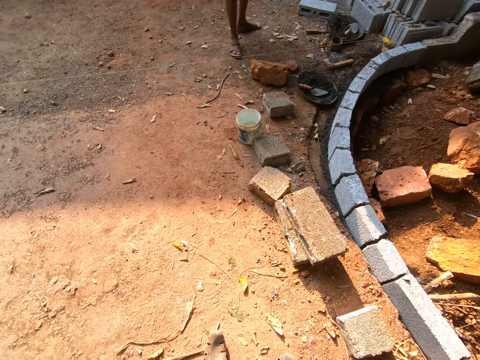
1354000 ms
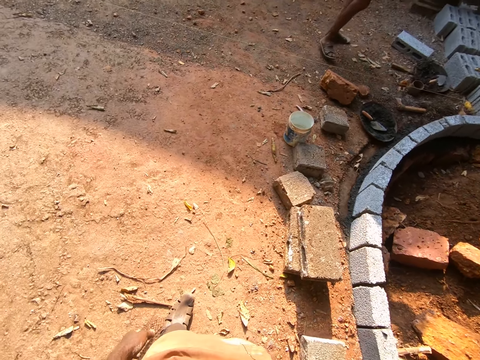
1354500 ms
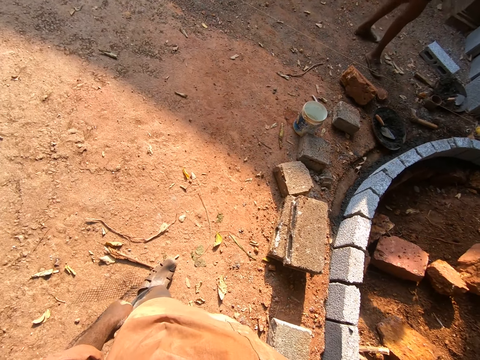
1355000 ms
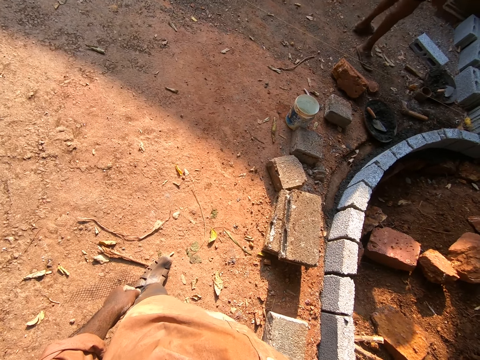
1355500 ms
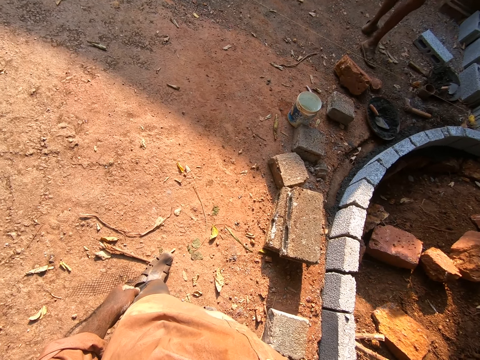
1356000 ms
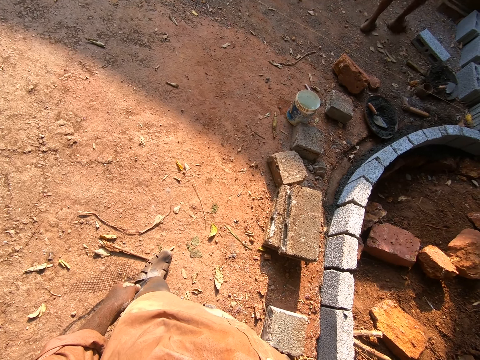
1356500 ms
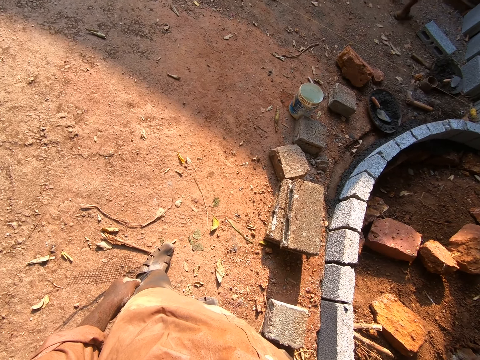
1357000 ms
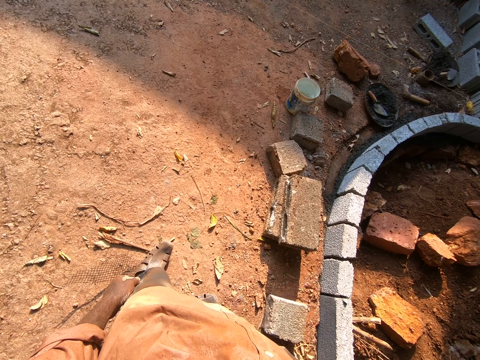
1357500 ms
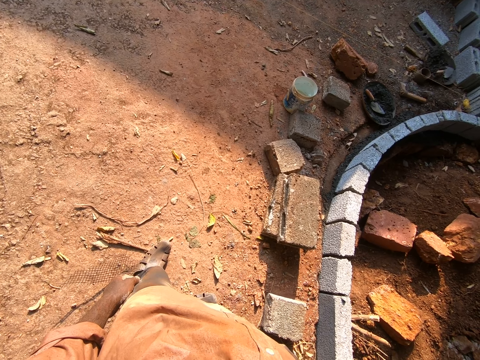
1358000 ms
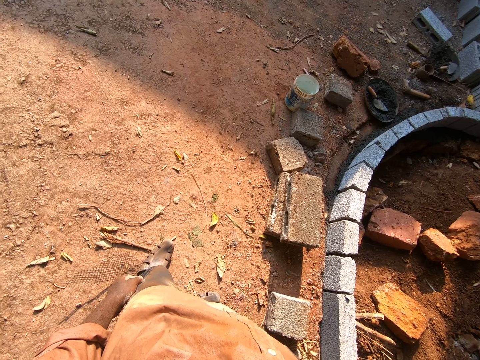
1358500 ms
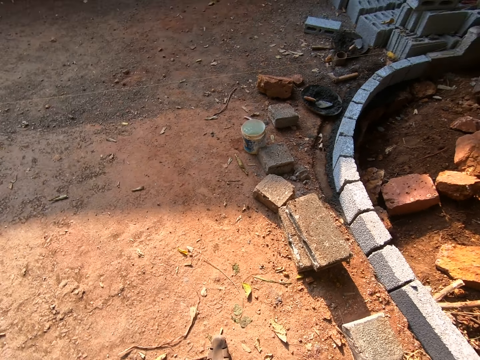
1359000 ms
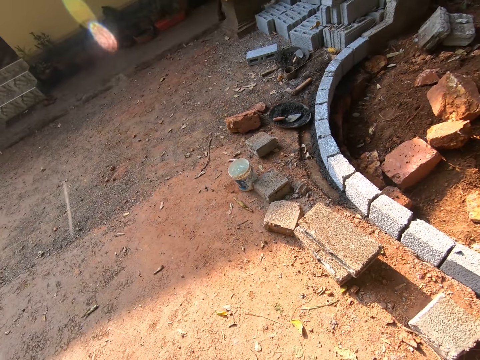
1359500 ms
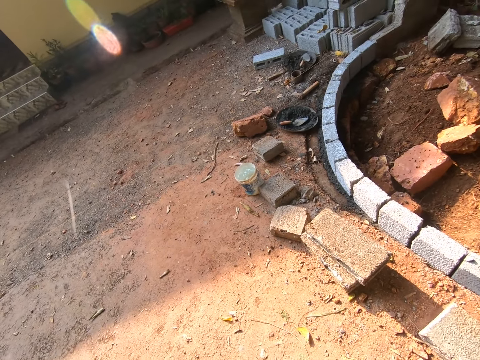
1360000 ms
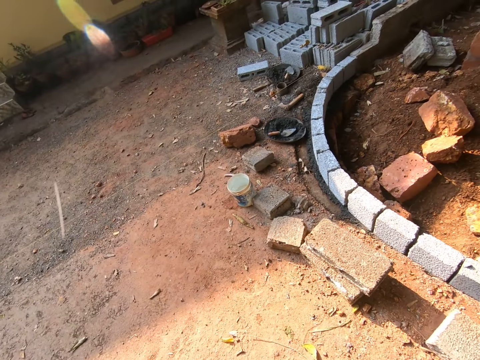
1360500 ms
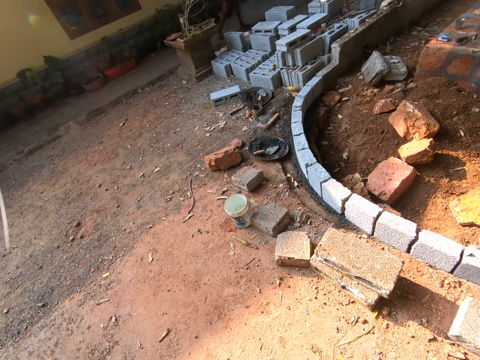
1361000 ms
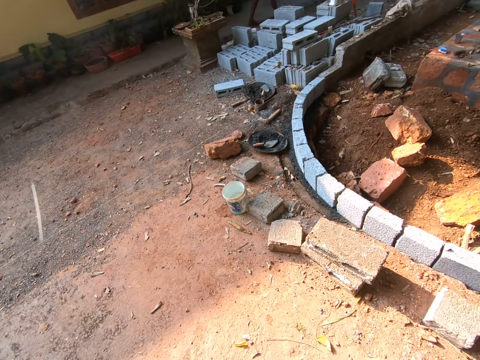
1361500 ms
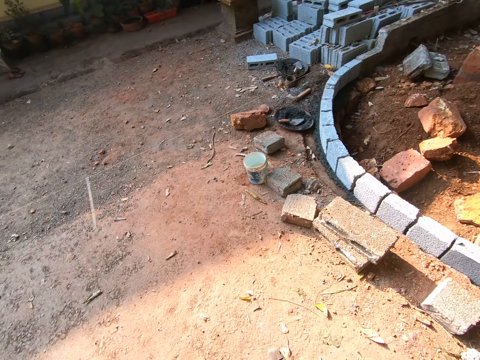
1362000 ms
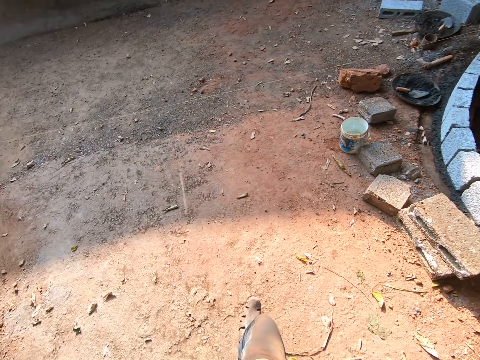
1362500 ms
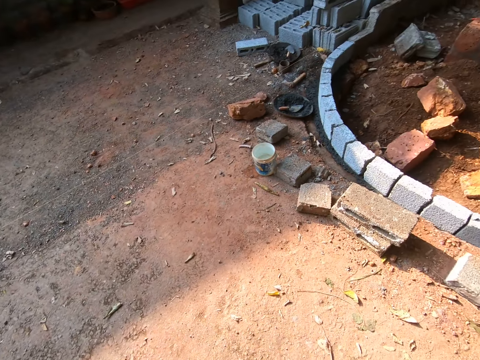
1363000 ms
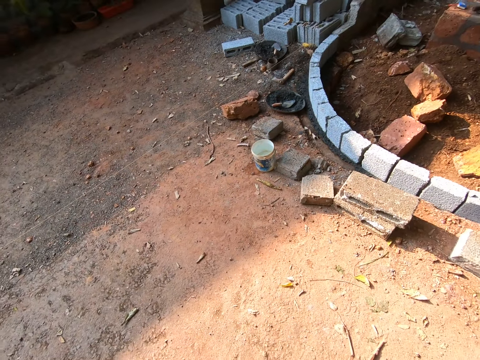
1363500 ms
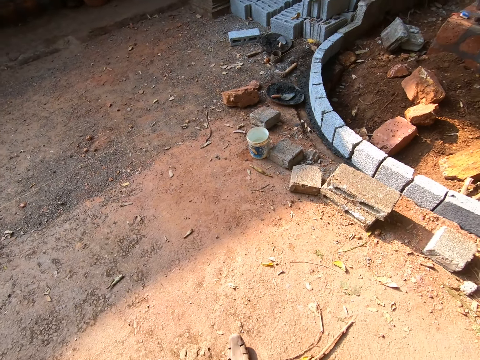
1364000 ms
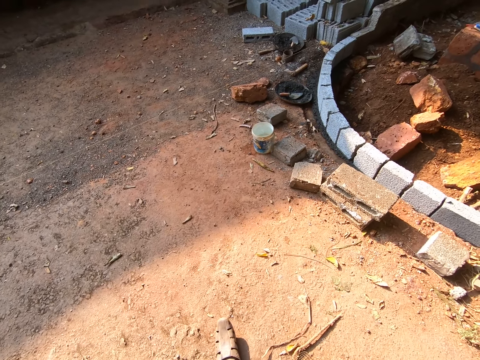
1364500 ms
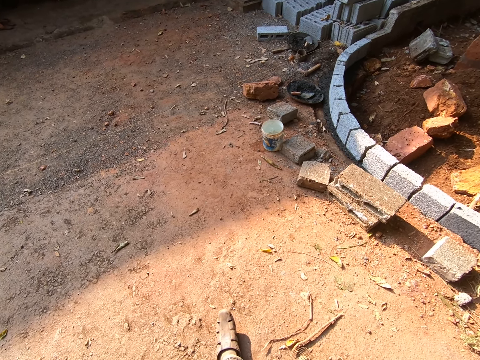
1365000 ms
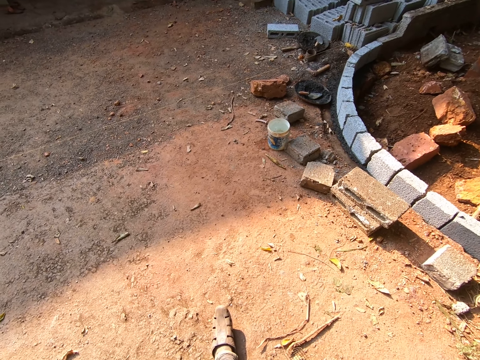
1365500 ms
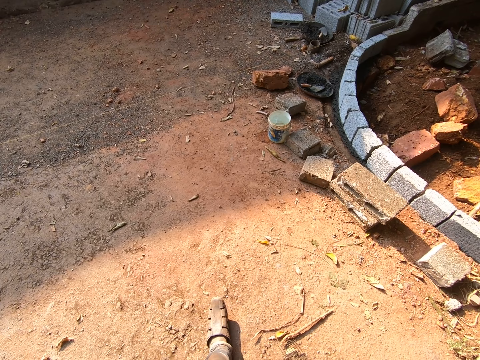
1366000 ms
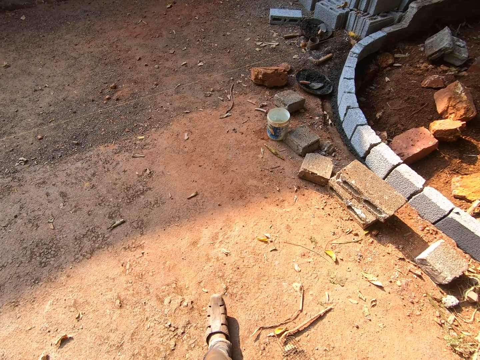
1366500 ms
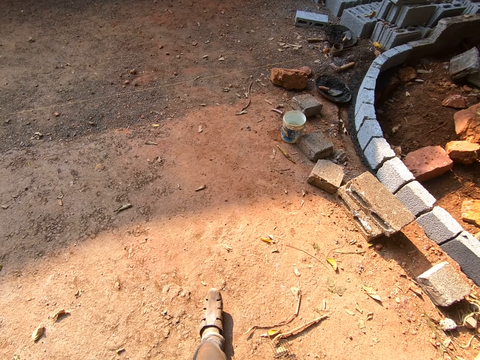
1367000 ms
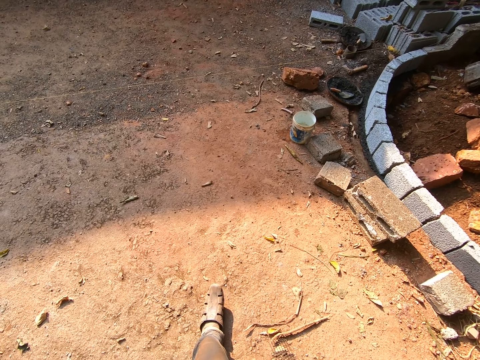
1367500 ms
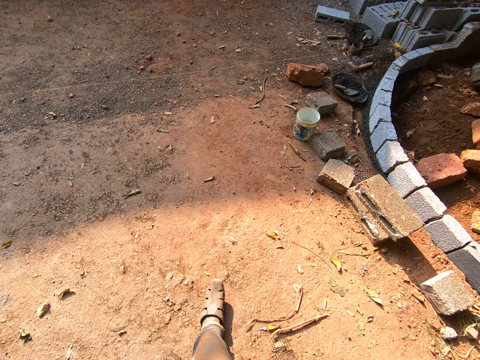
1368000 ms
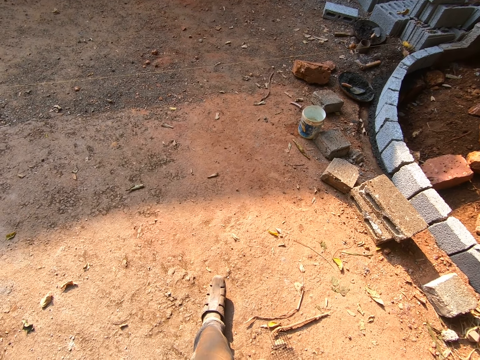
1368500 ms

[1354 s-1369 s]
A man walks around the compound.

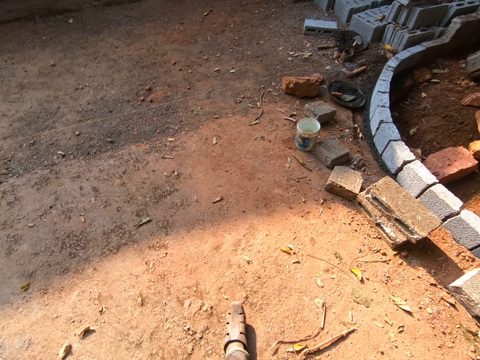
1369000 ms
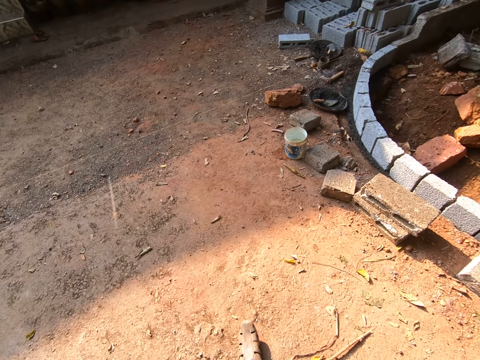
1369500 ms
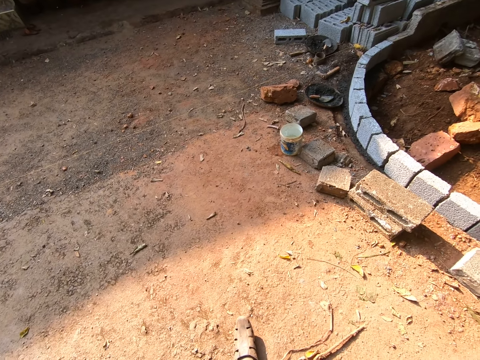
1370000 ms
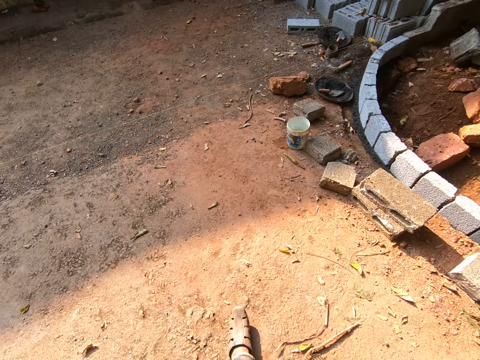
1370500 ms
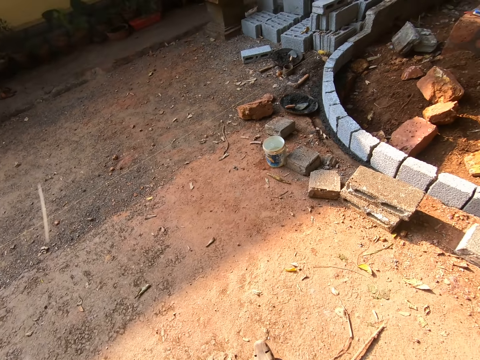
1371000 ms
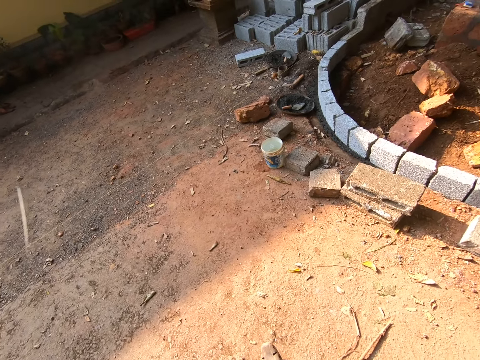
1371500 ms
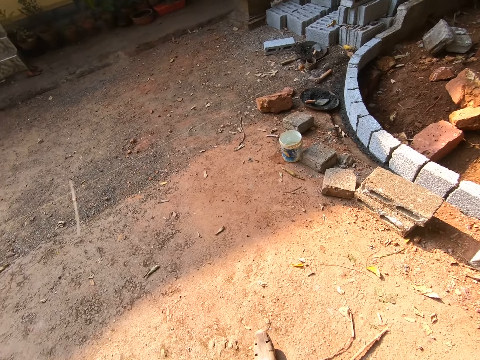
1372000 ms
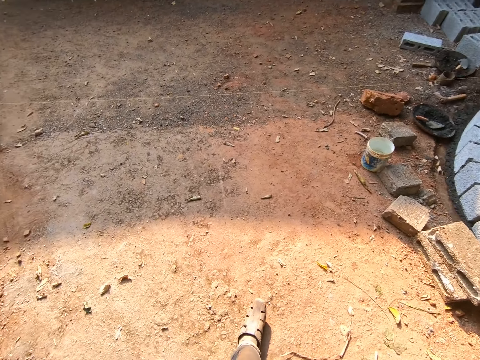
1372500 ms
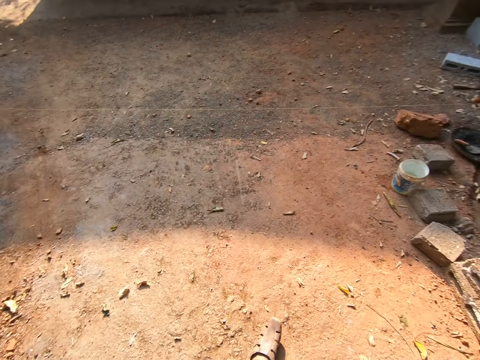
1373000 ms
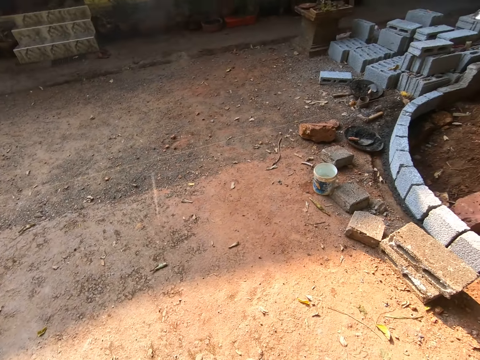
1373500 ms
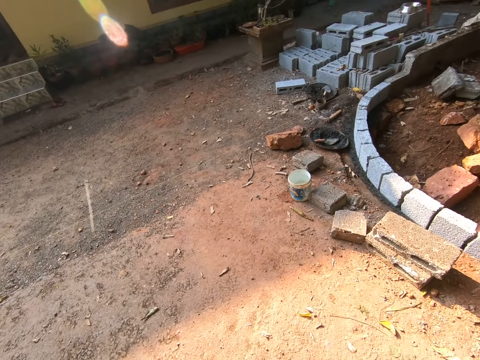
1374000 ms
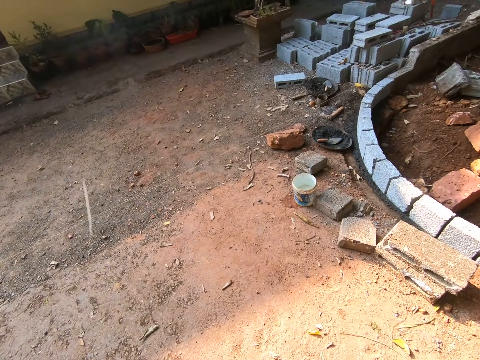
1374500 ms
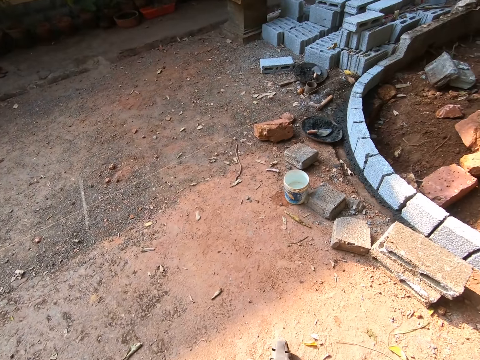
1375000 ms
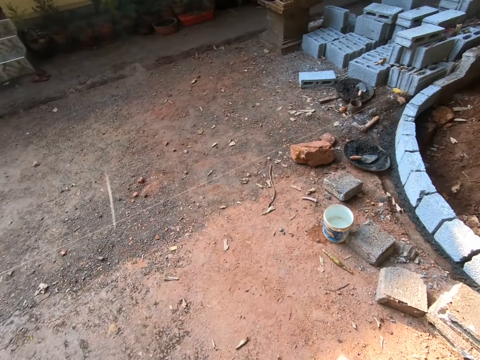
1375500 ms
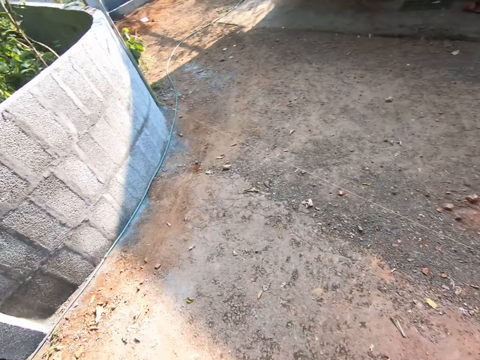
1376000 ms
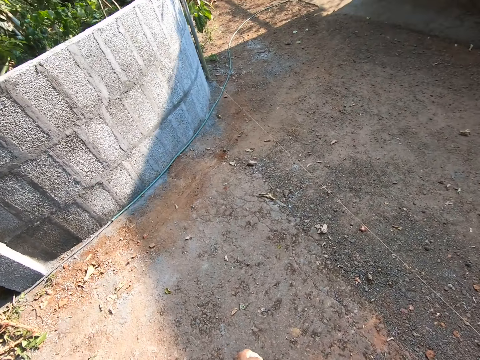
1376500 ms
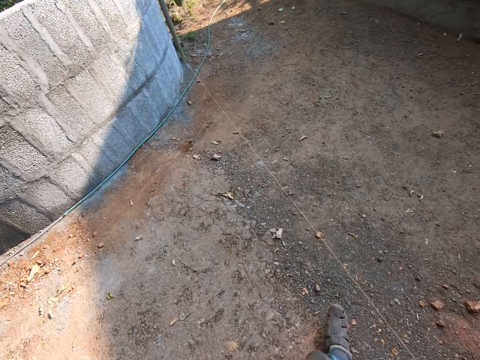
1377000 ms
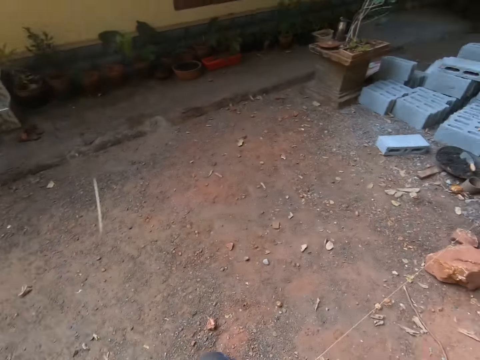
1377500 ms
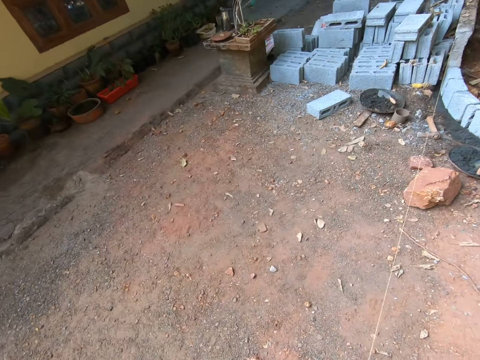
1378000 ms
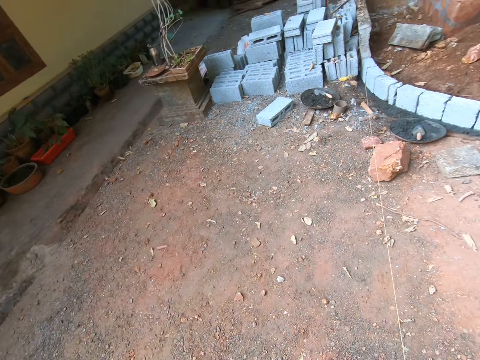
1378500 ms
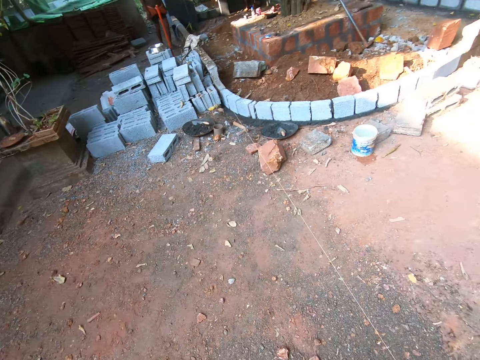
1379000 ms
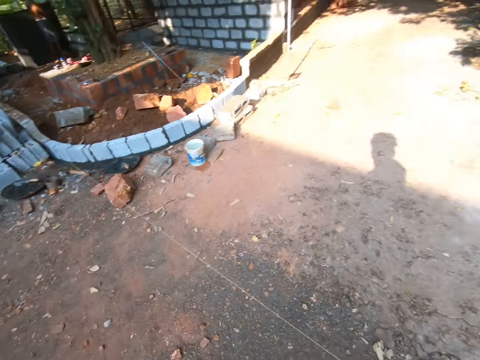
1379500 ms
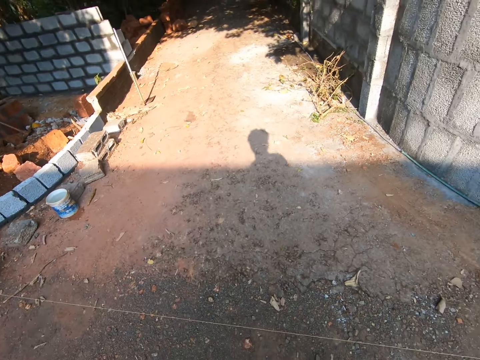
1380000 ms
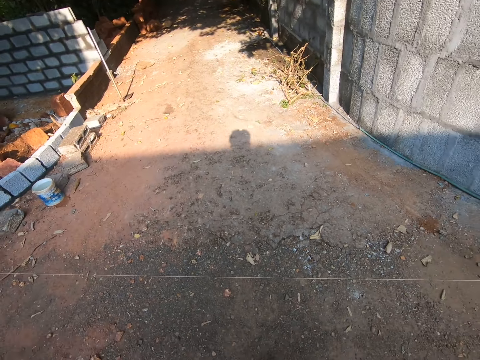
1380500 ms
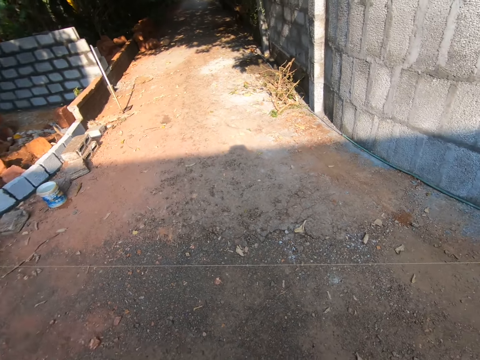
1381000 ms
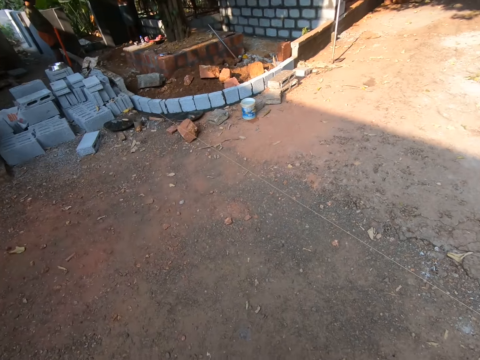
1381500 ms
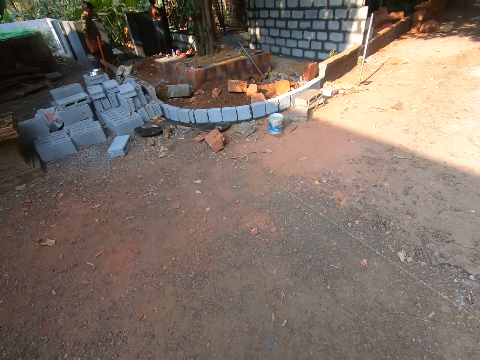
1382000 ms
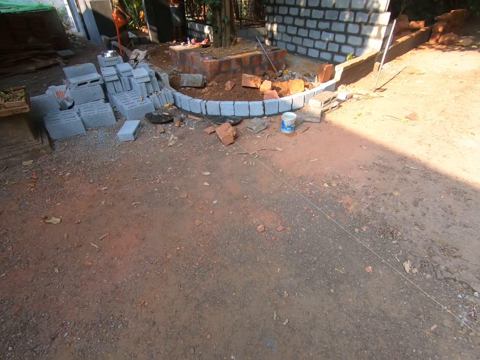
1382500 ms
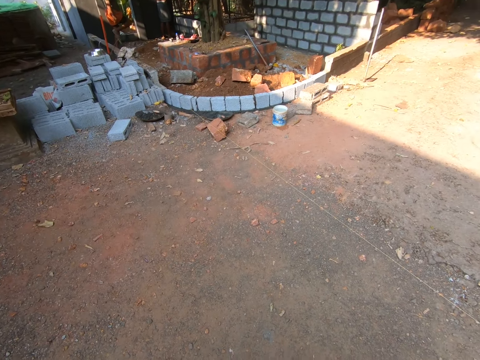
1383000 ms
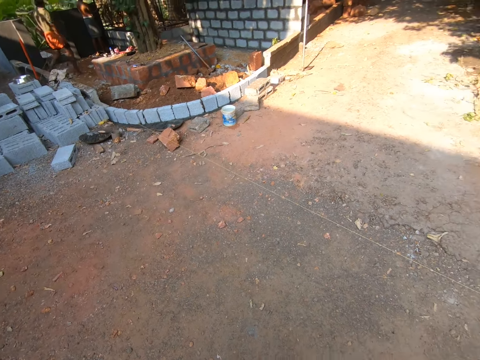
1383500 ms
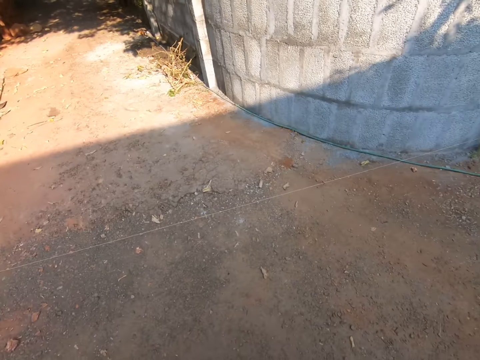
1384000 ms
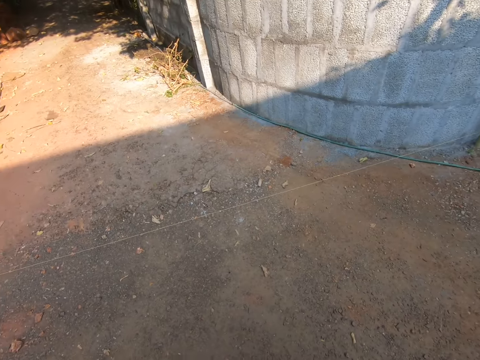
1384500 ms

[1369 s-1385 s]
The camera wearer walks at the construction site. They look around.
